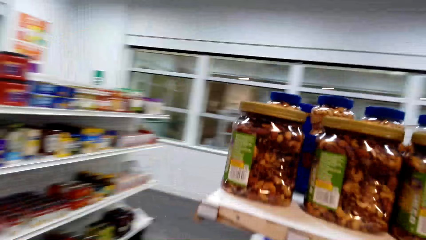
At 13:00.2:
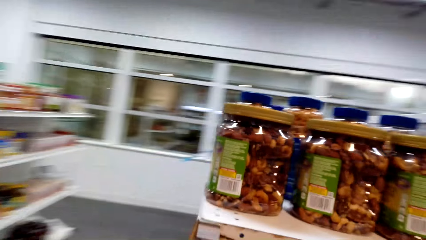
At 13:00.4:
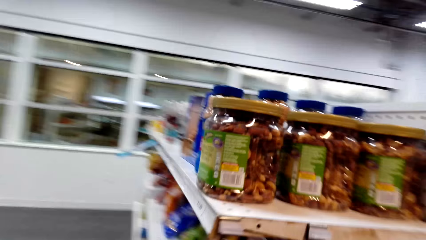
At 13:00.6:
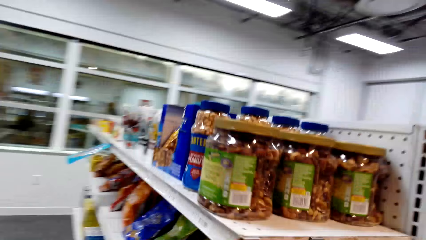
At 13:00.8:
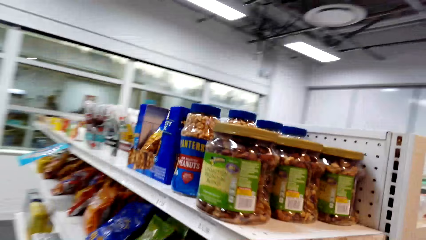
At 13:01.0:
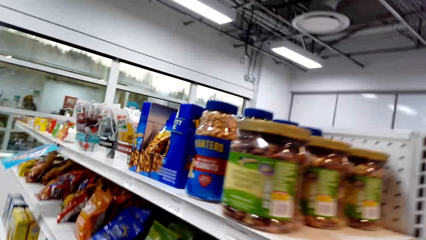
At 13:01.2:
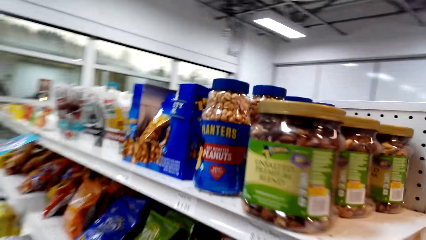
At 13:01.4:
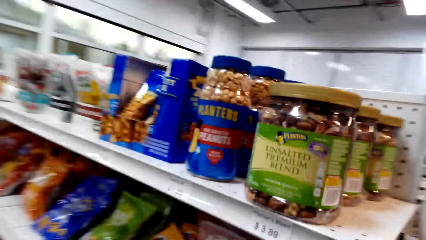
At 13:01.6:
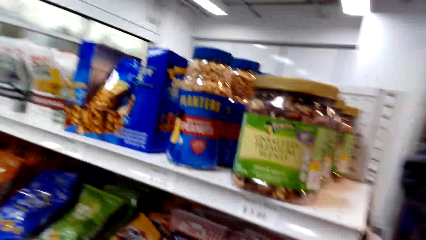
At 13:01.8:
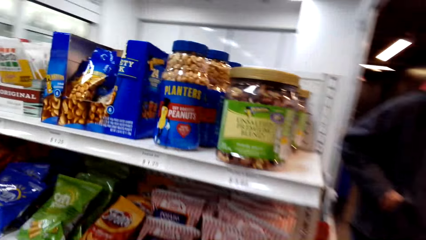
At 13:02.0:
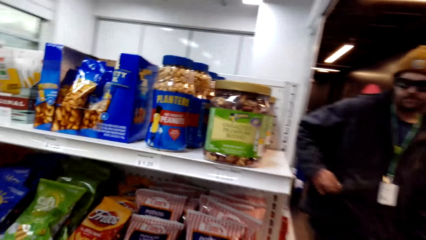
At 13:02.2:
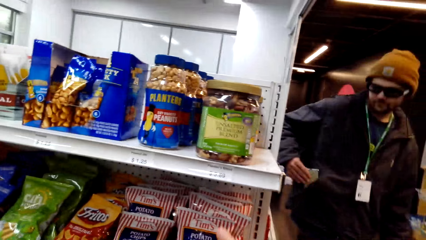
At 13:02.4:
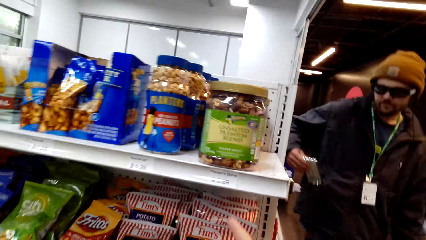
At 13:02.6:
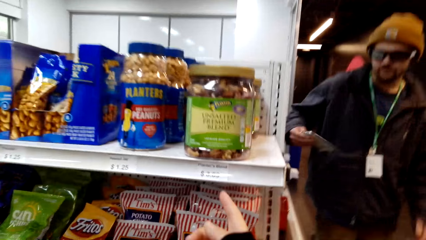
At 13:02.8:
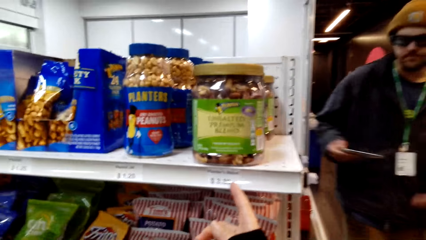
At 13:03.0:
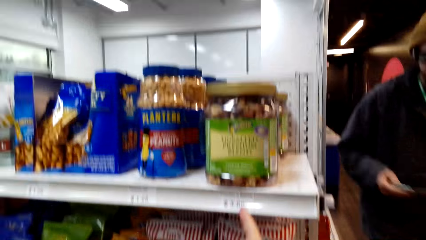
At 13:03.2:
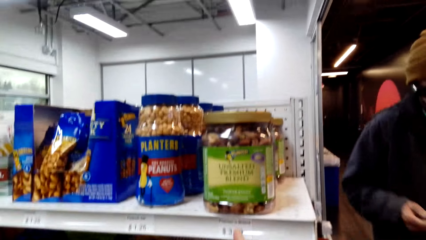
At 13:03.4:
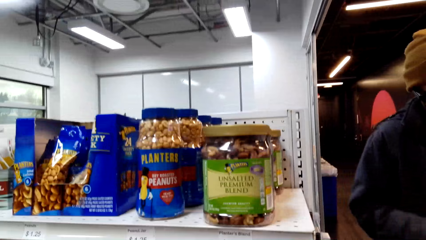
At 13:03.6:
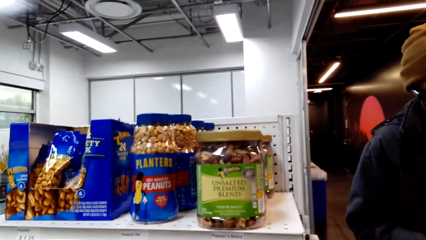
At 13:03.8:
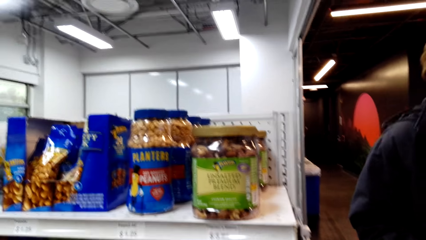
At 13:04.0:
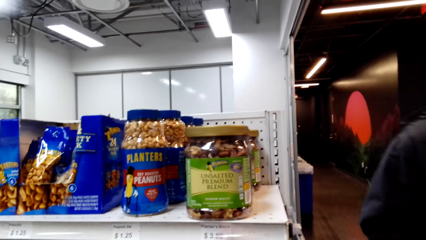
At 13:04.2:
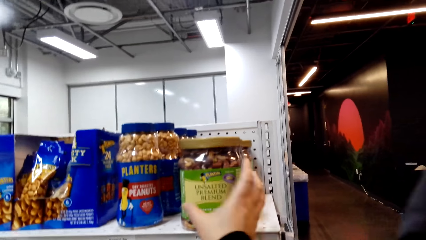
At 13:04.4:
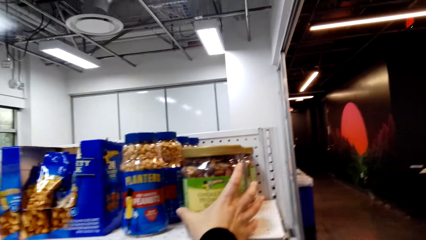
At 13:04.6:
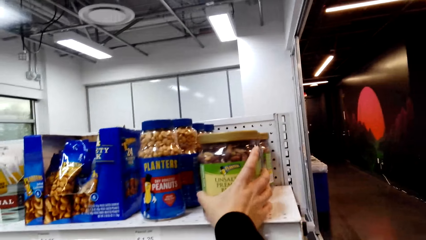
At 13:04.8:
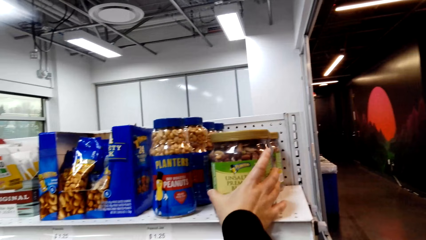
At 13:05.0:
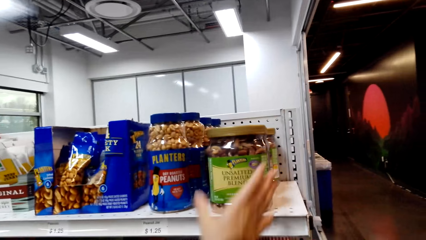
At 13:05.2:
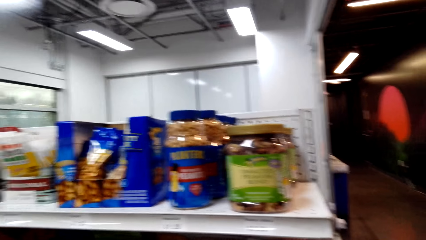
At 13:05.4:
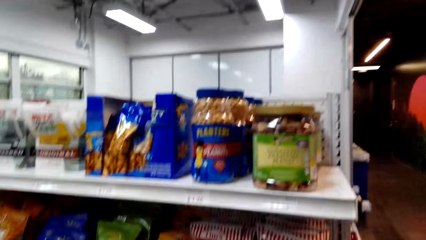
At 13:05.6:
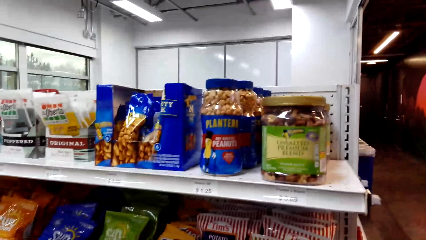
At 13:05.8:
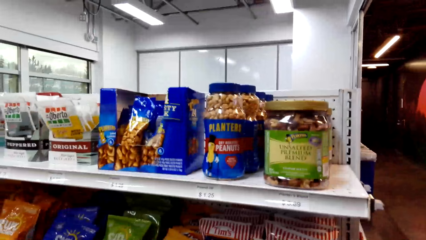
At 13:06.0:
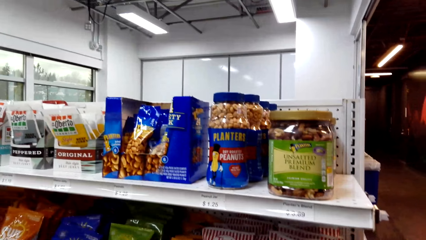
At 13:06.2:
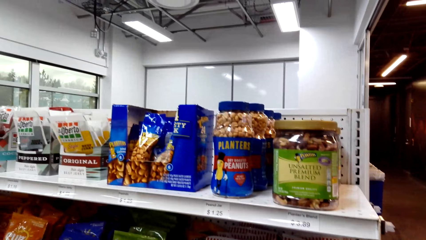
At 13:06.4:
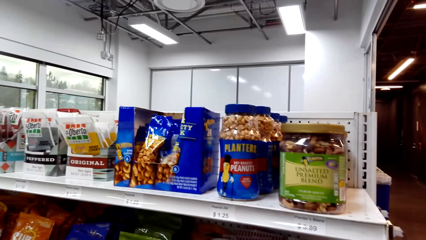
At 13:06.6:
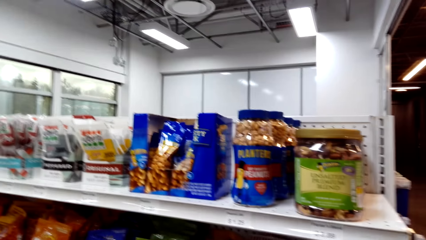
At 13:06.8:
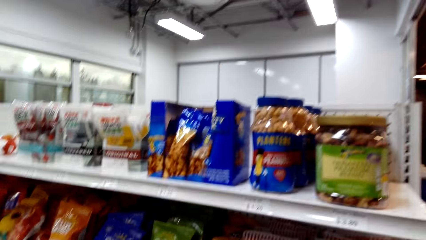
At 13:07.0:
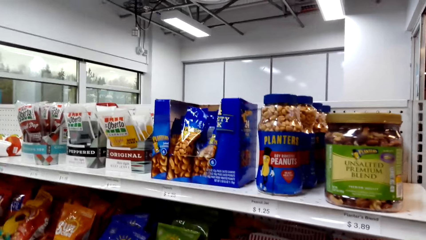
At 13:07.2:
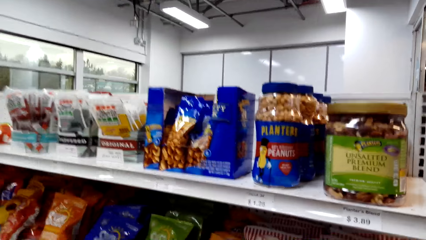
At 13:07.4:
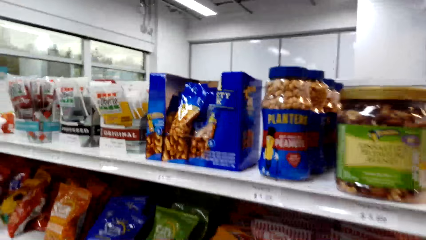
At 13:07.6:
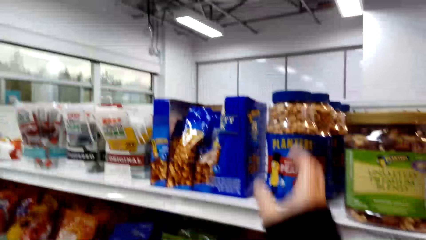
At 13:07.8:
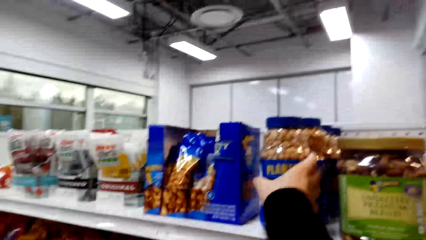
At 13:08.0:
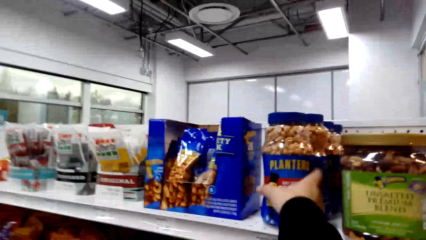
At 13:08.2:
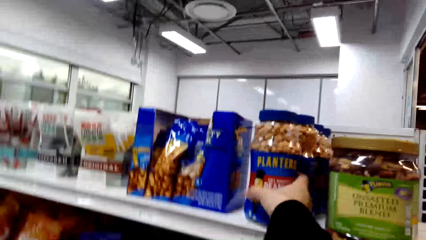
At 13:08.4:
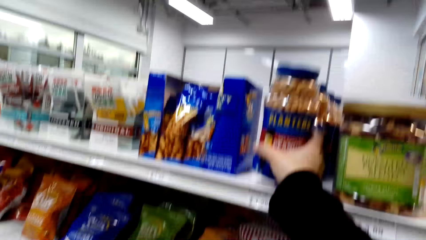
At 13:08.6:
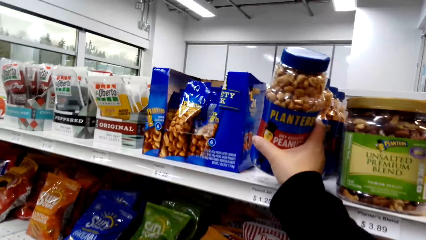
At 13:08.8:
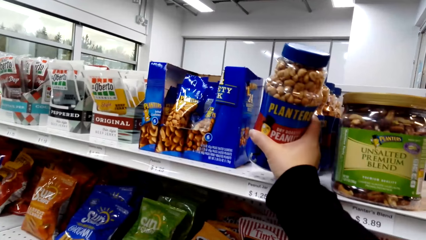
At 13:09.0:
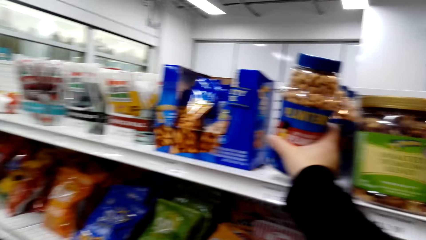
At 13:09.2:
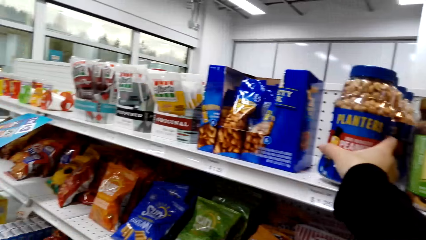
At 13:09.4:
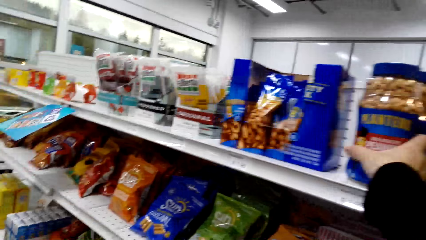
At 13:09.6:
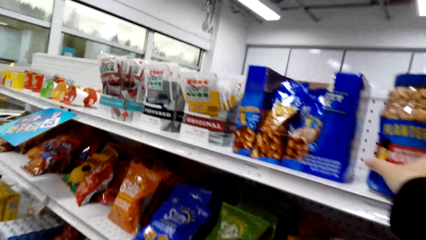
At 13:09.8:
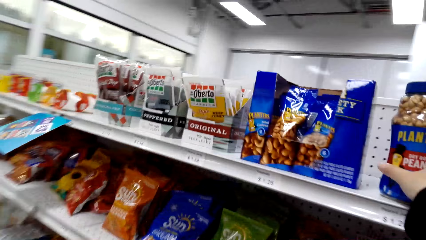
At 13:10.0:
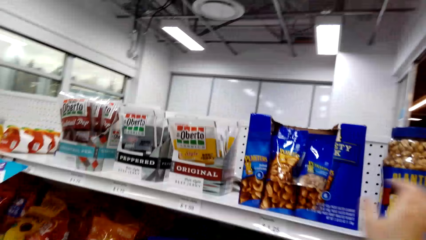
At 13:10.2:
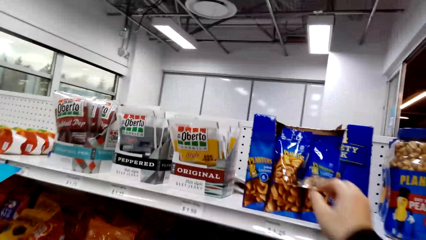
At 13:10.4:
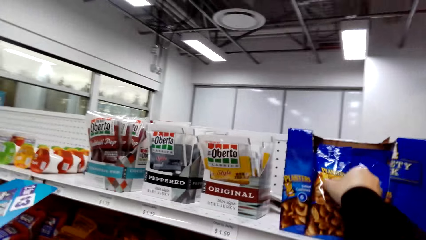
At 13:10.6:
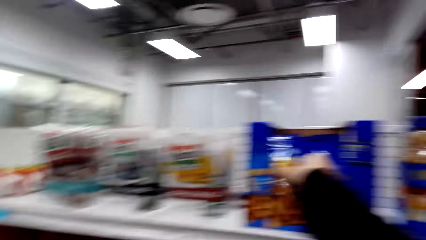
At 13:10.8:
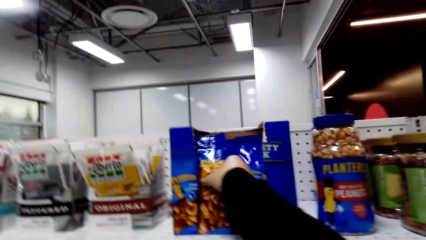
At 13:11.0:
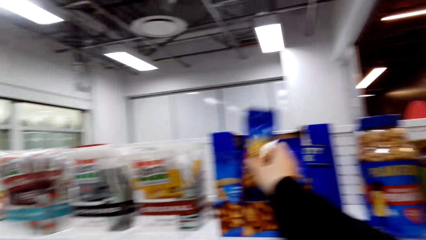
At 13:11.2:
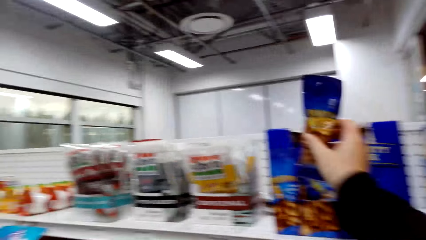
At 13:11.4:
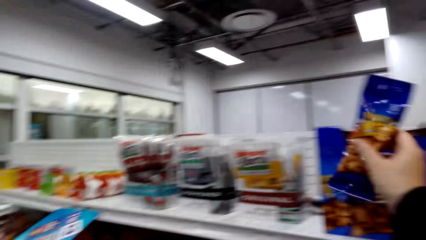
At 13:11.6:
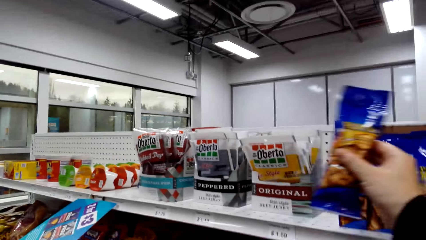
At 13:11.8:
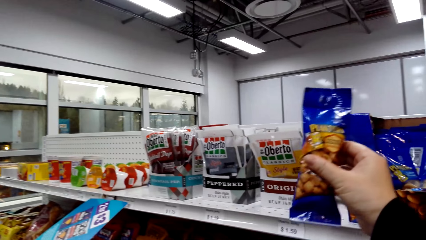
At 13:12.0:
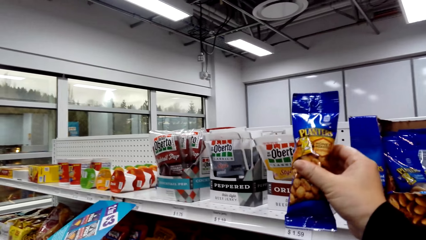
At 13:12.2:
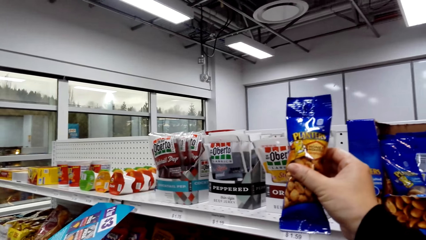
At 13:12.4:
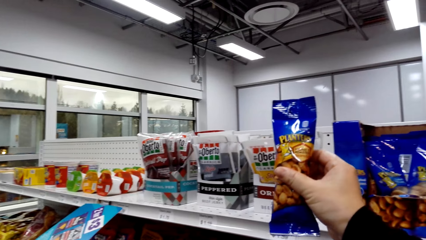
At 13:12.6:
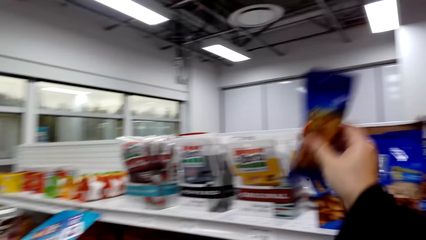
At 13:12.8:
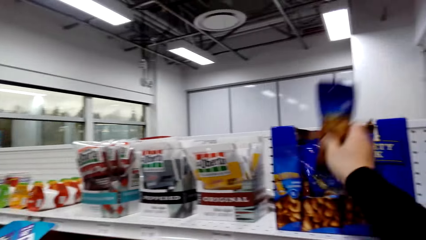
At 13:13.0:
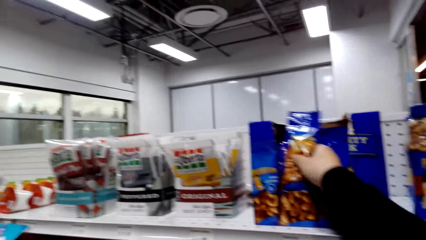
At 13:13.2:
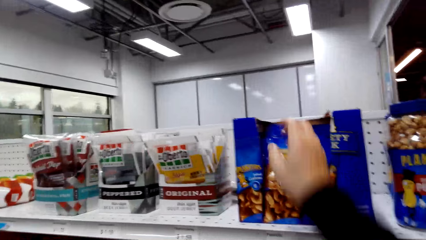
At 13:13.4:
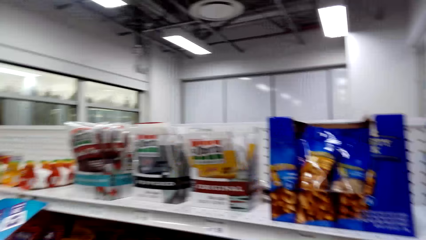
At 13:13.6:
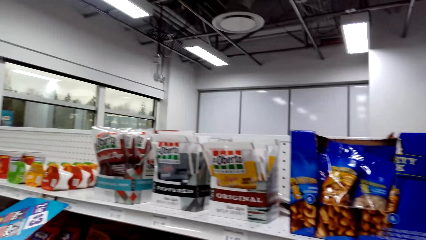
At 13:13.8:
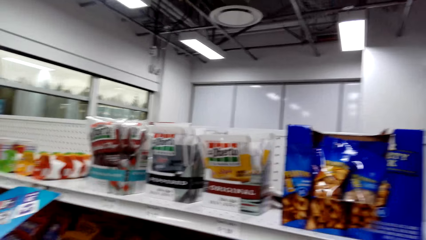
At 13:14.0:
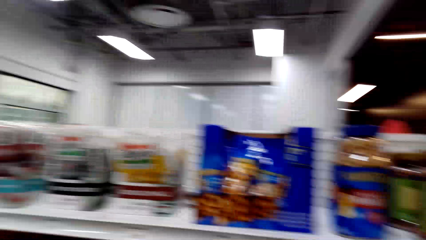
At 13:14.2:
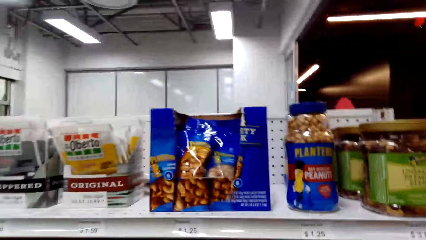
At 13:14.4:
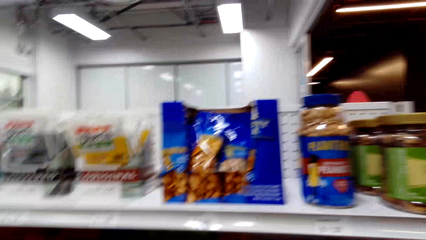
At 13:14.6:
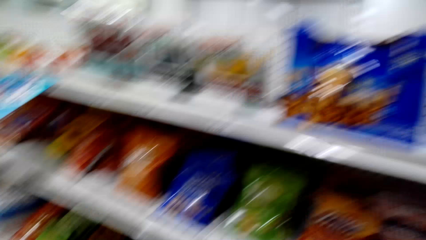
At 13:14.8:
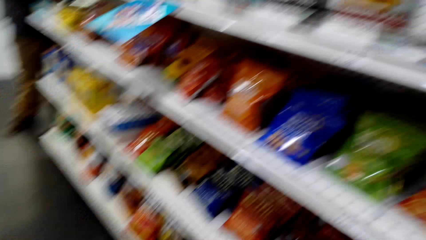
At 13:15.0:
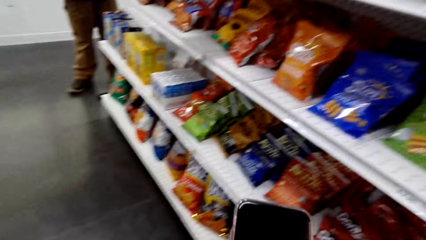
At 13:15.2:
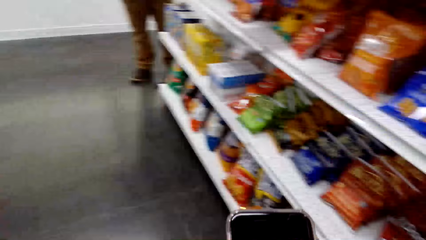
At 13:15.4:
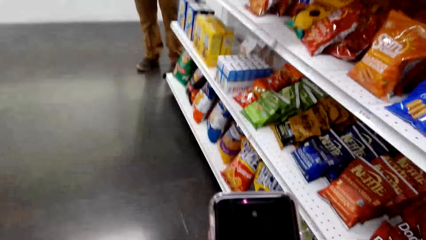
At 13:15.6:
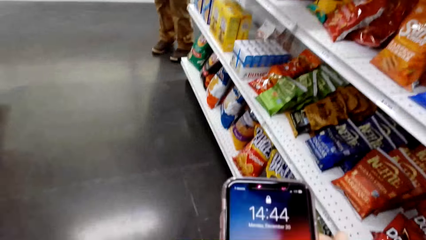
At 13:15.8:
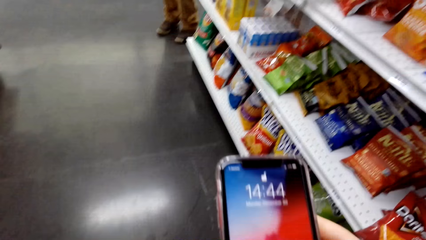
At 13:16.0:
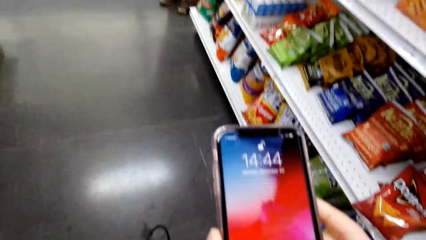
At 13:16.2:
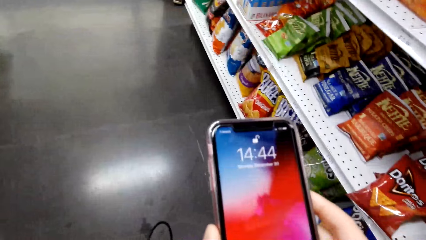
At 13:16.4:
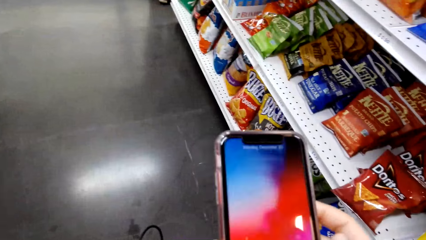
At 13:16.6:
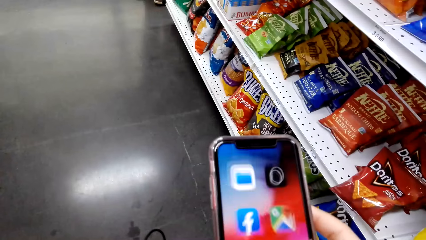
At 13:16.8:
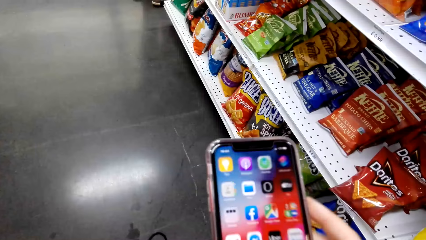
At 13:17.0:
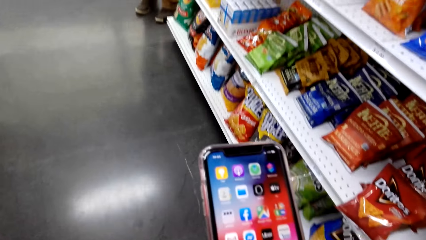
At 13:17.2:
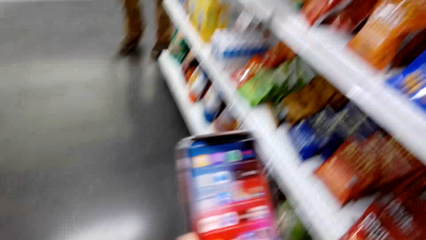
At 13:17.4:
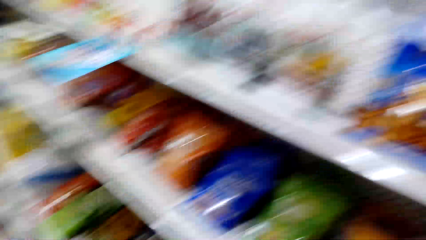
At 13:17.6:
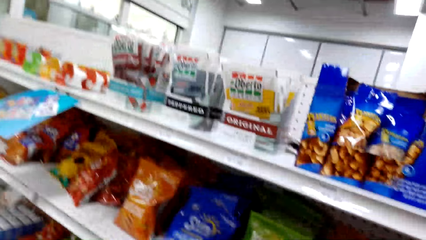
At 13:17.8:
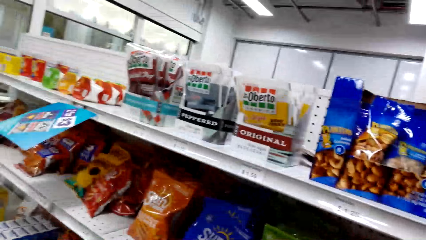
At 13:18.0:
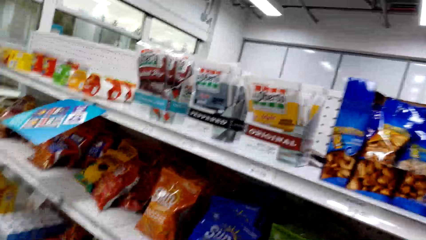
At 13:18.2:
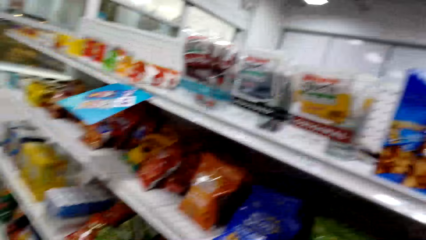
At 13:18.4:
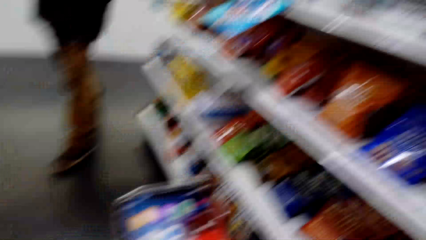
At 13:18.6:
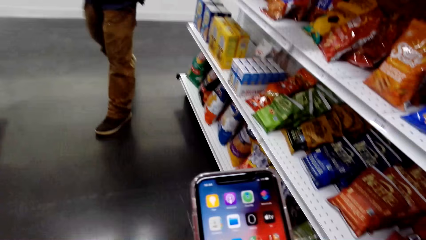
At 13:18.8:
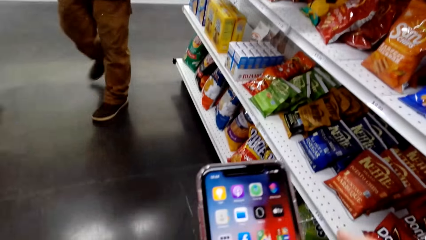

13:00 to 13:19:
A man takes out his phone. The camera wearer touches a bottle of cashew nuts. They touch the peanuts. They pick a packet of peanuts. They operate a phone.
